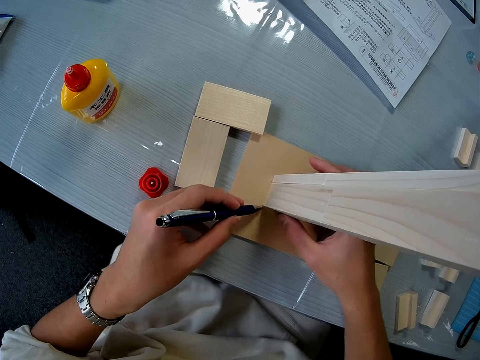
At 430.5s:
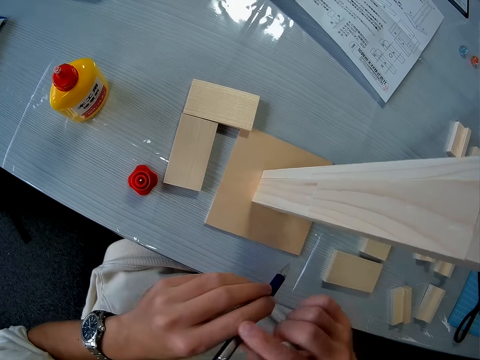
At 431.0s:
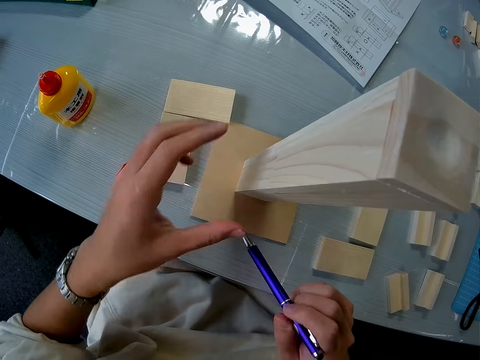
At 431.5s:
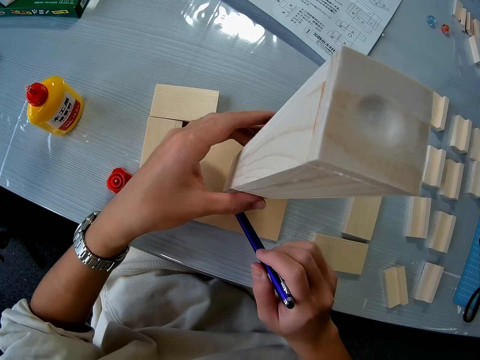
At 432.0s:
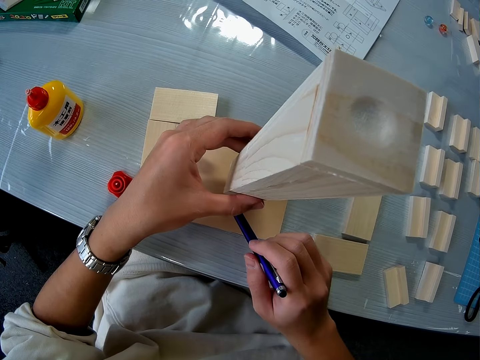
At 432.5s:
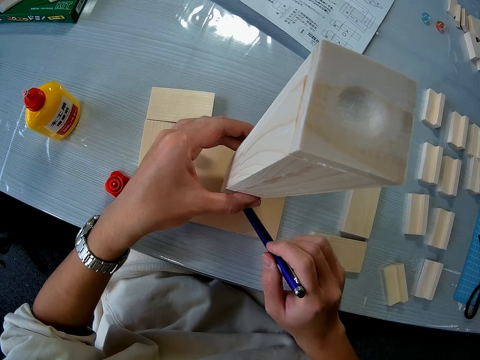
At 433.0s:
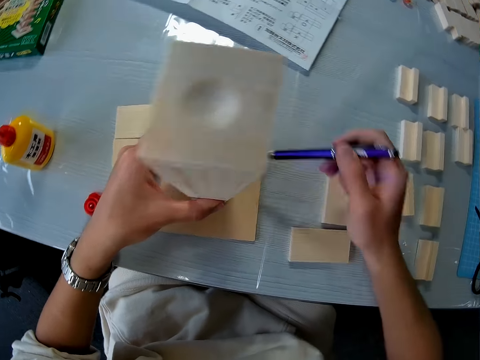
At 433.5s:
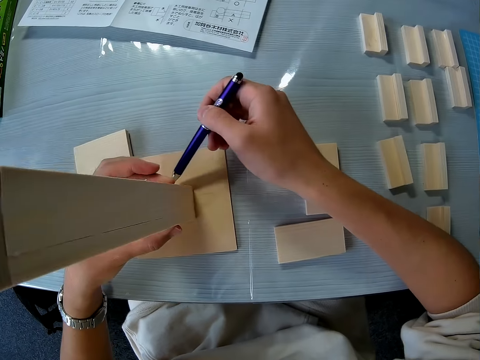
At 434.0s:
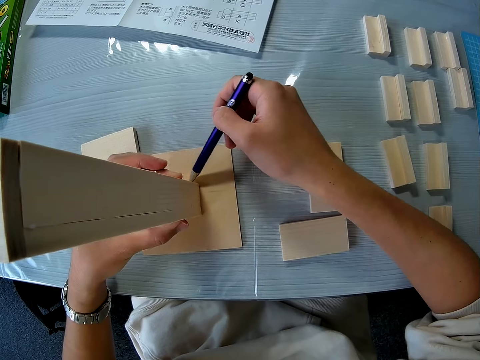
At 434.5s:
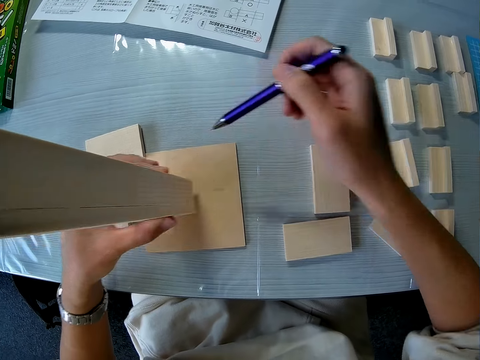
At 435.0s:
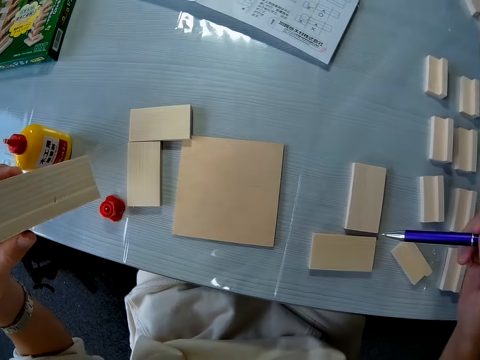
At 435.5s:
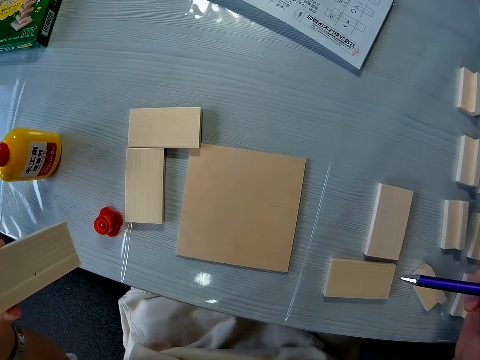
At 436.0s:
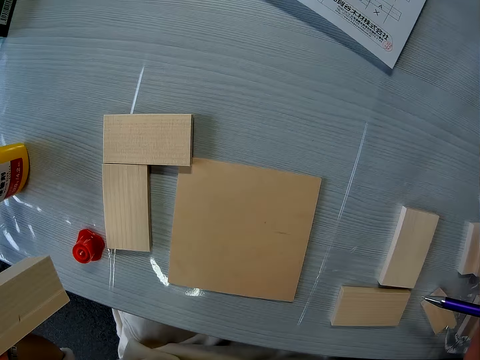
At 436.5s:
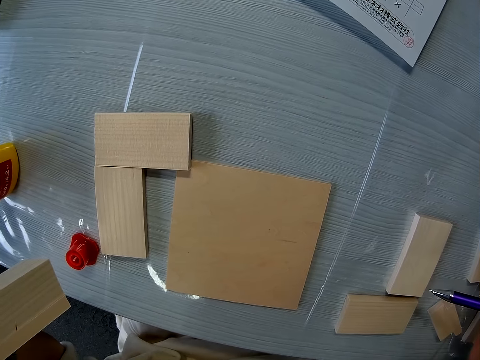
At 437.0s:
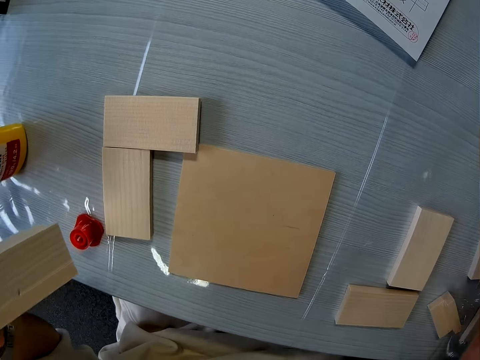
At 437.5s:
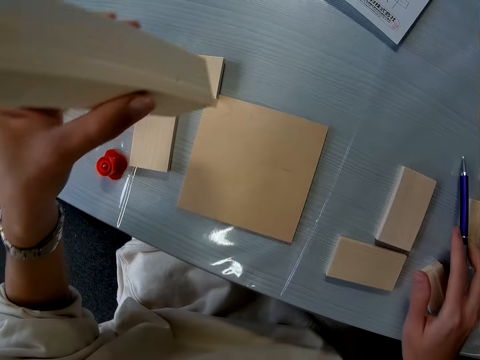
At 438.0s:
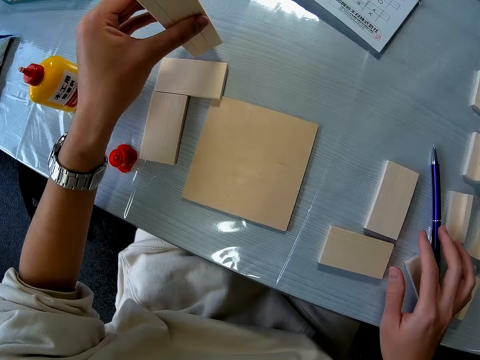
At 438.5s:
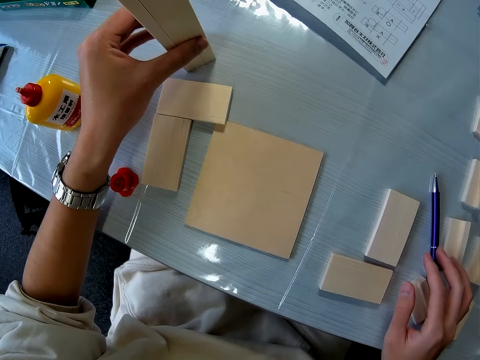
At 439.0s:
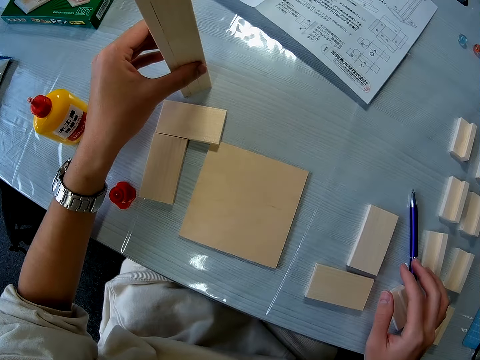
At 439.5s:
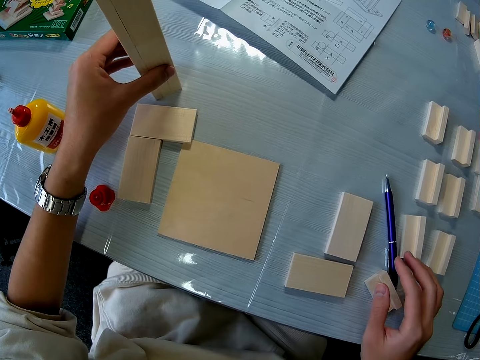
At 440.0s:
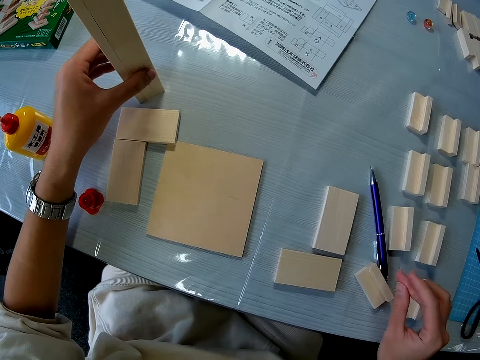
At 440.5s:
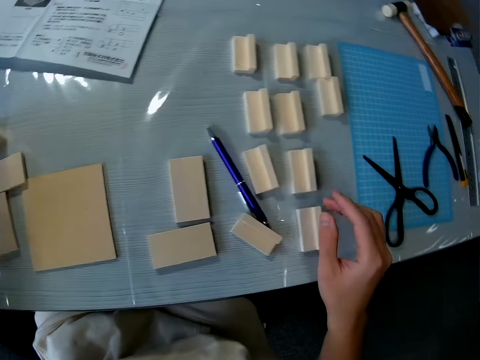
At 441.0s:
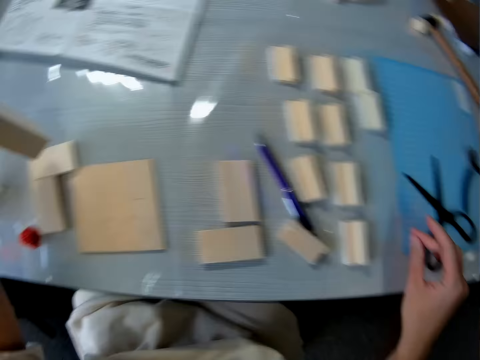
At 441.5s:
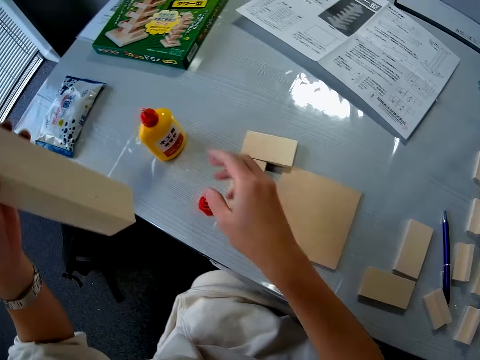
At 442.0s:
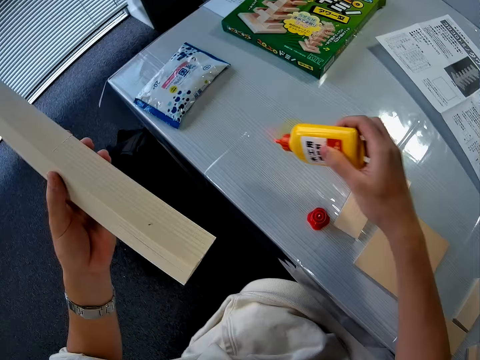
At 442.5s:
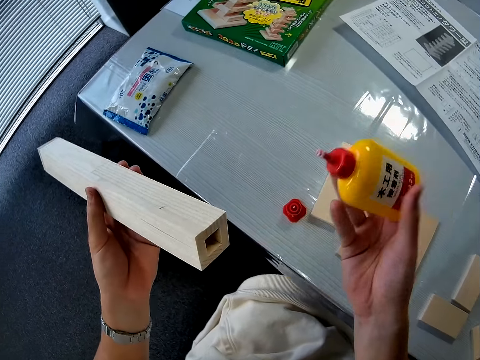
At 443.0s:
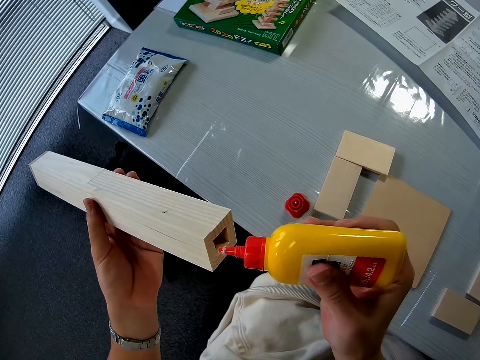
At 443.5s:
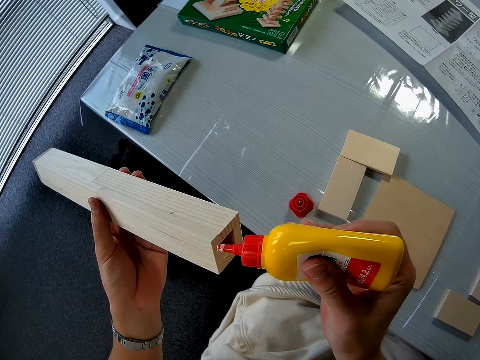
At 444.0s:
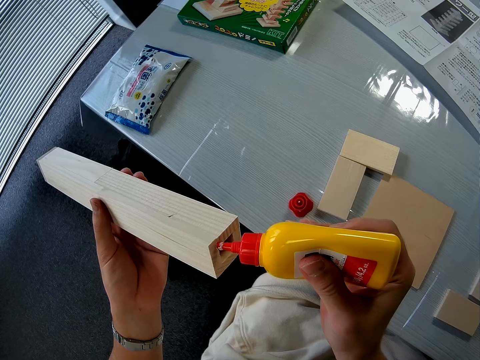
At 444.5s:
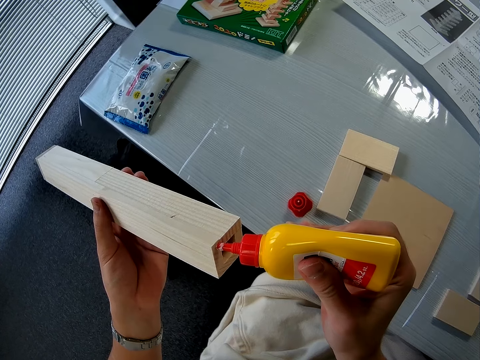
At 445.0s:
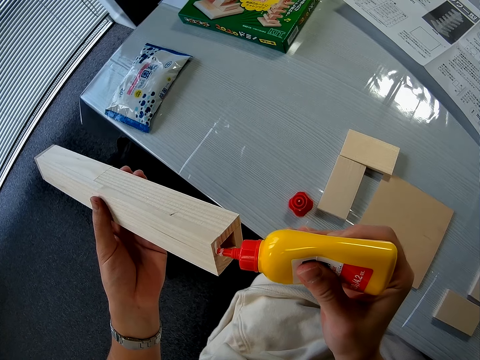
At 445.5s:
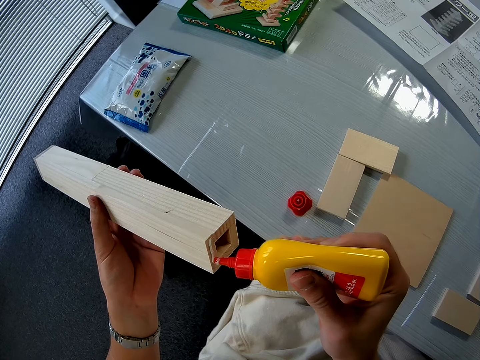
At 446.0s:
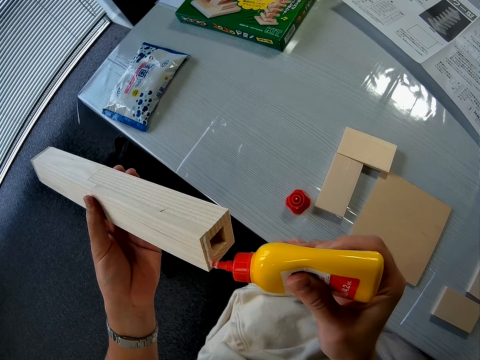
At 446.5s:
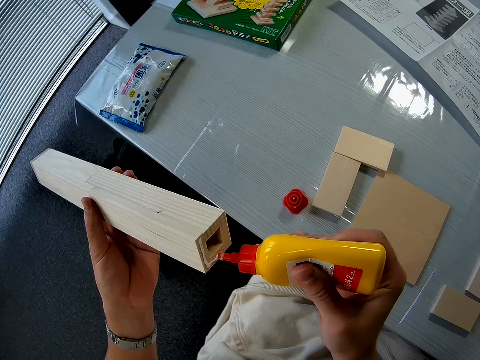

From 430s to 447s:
The camera wearer passes the pen to his right hand. He touches the model. He marks the base of the woodwork with the pen. He marks the base of the woodwork with the pen again. He removes the woodwork from its base with his left hand. He looks at the model piece. He puts the pen on the table. He puts the model piece on the table. He lifts the model piece. He looks around. He picks up the pack of glue from the table with his right hand. He applies the glue to the woodwork.

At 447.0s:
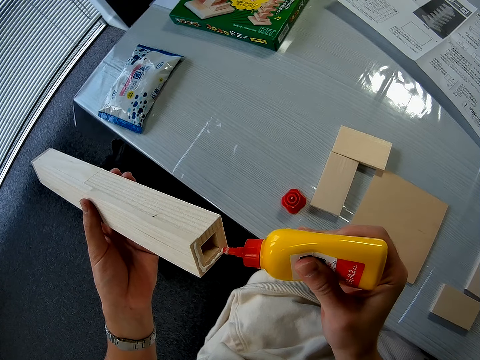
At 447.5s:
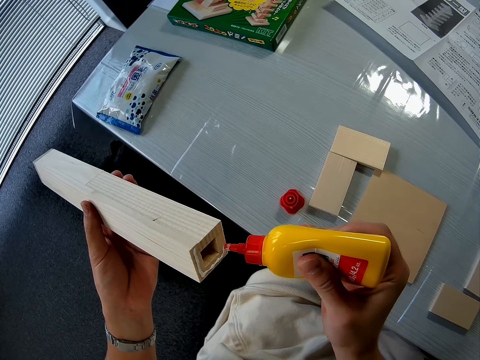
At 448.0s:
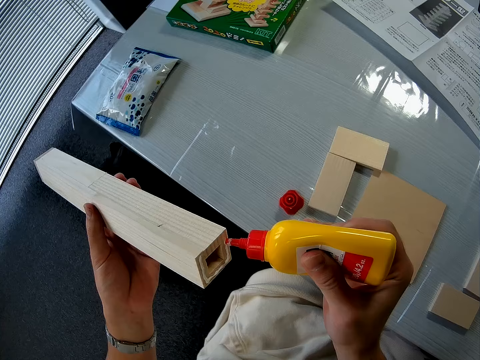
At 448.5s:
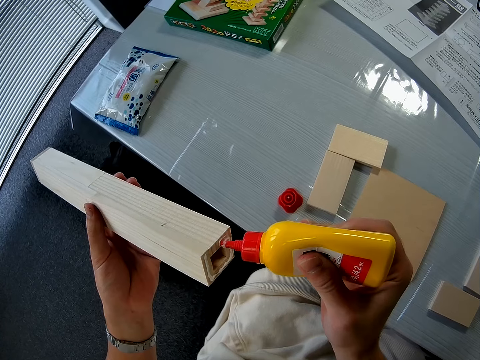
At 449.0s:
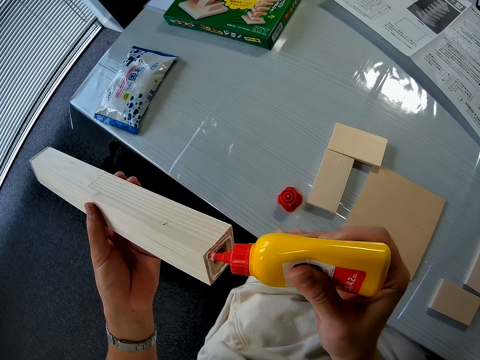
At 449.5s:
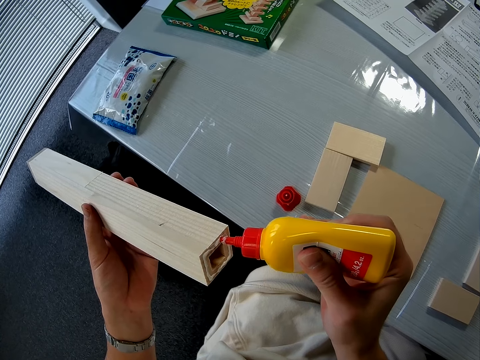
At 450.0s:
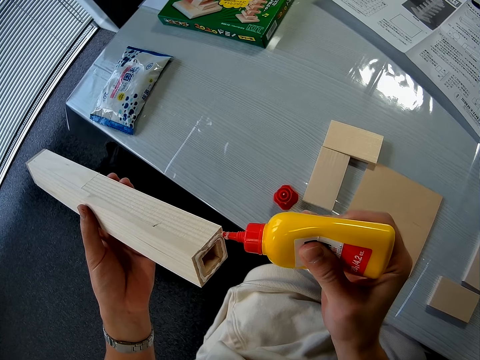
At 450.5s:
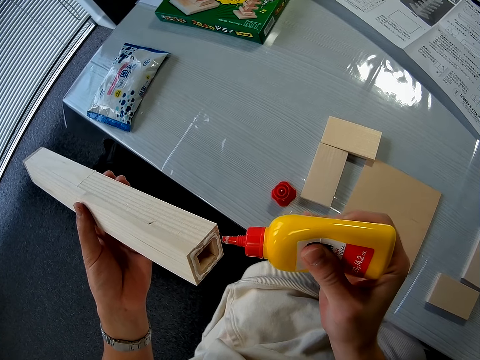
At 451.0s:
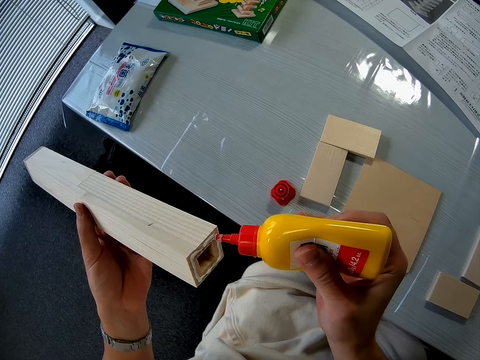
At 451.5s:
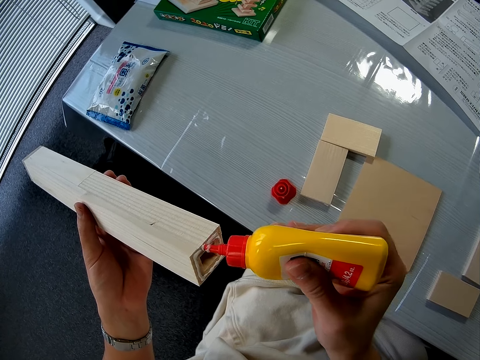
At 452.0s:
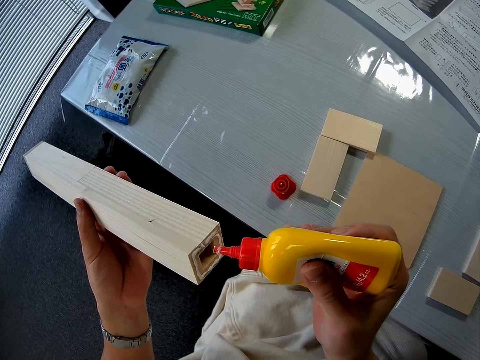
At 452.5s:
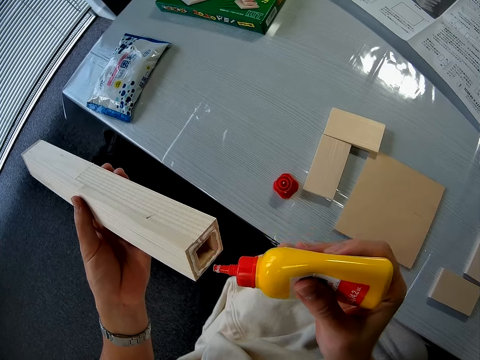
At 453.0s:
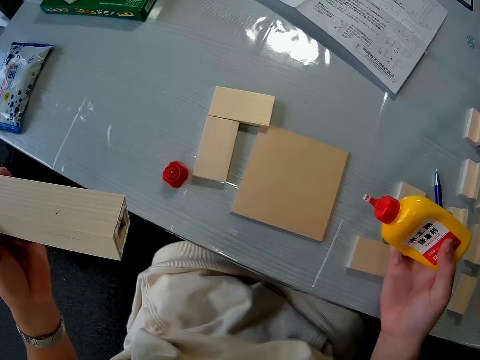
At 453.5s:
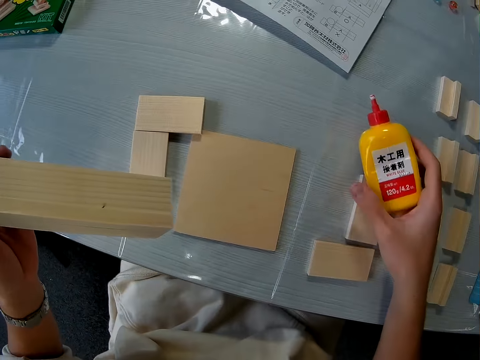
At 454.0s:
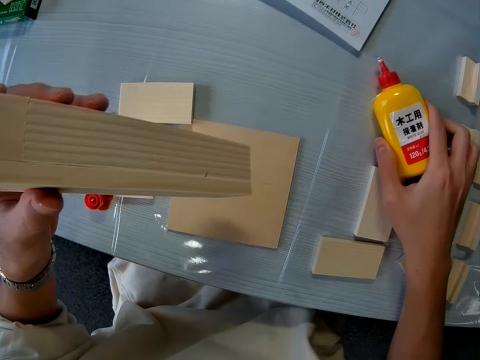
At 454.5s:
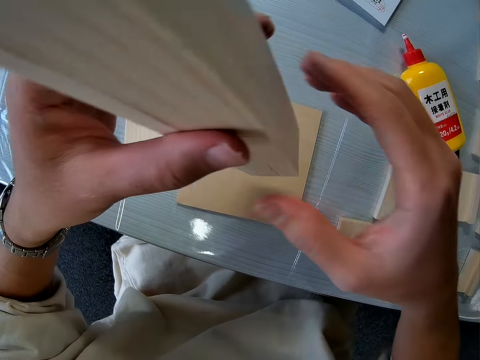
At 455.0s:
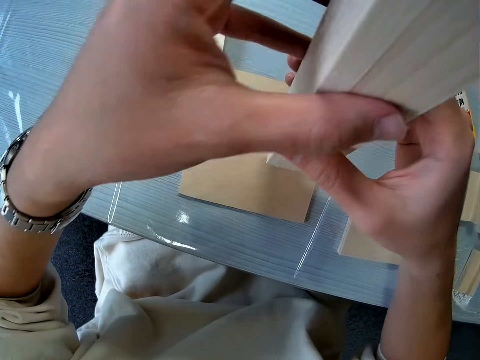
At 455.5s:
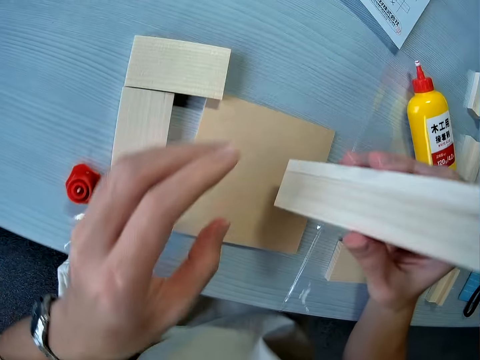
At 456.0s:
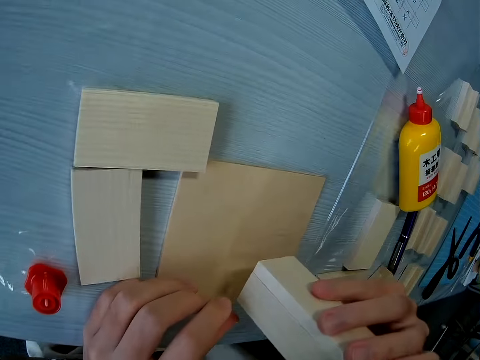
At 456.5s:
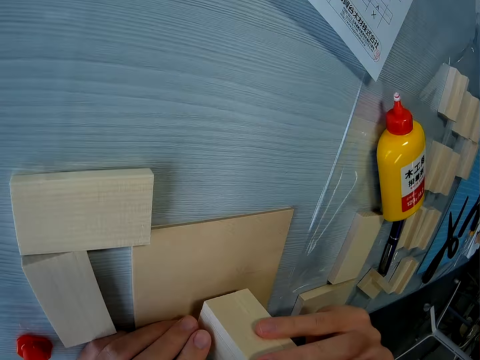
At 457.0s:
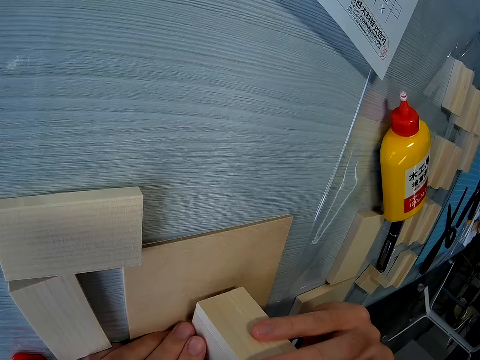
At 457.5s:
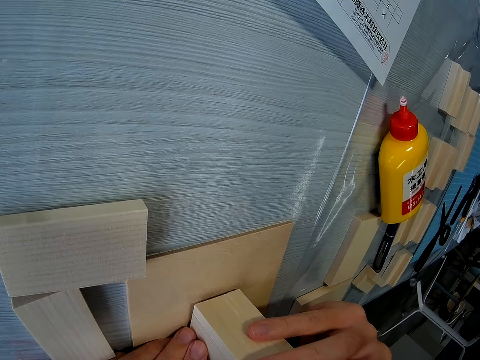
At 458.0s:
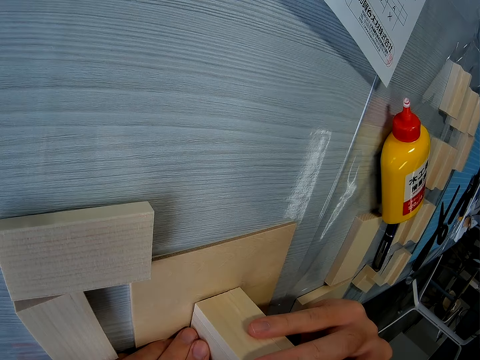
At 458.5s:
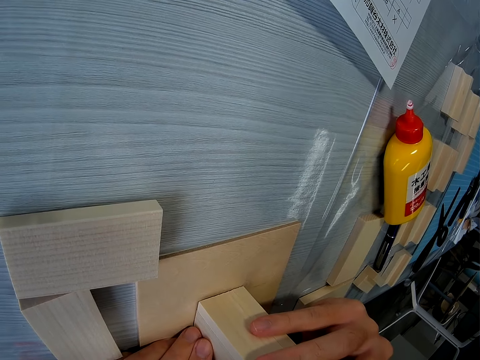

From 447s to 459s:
The camera wearer puts the glue container on the table. They connect the model pieces. They pass the model piece to the right hand. They touch the model piece. They attach the woodwork to its base.
